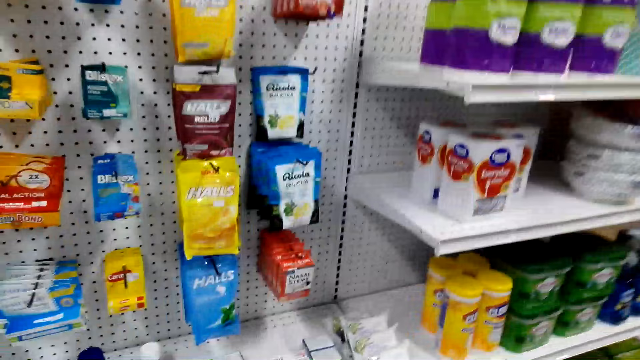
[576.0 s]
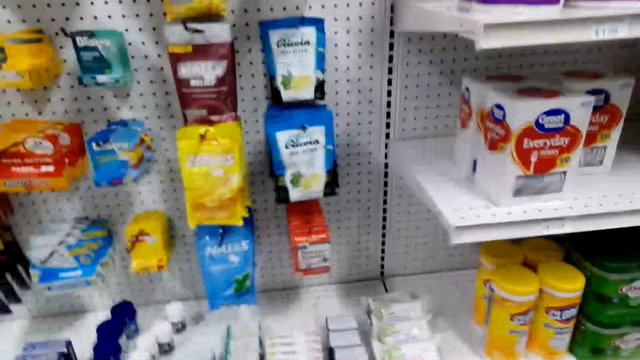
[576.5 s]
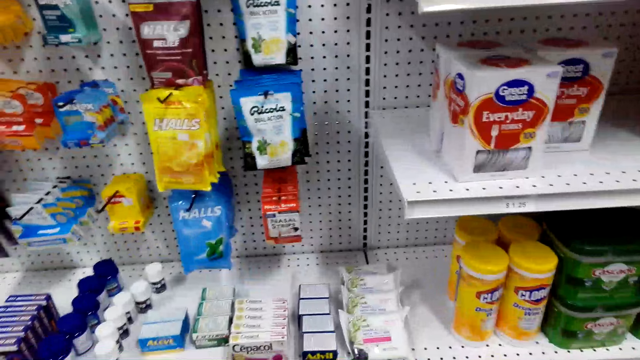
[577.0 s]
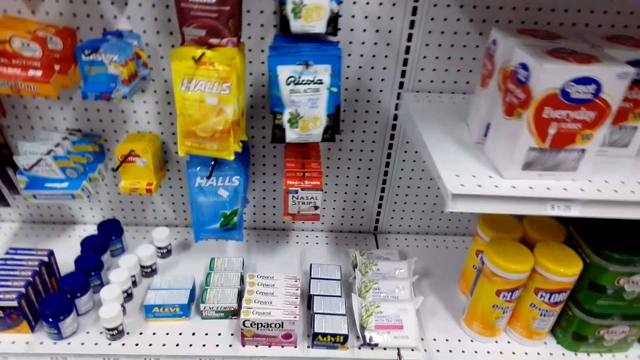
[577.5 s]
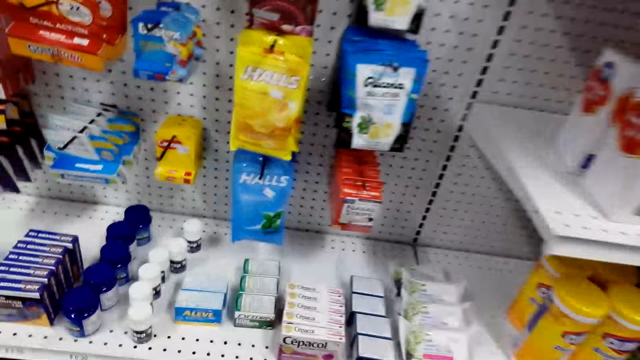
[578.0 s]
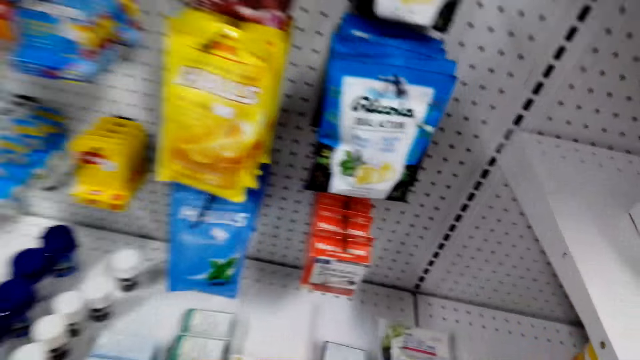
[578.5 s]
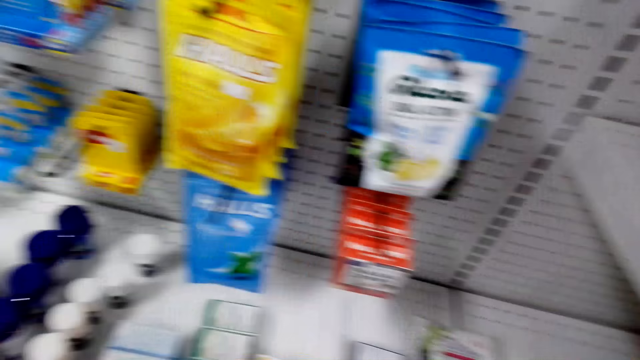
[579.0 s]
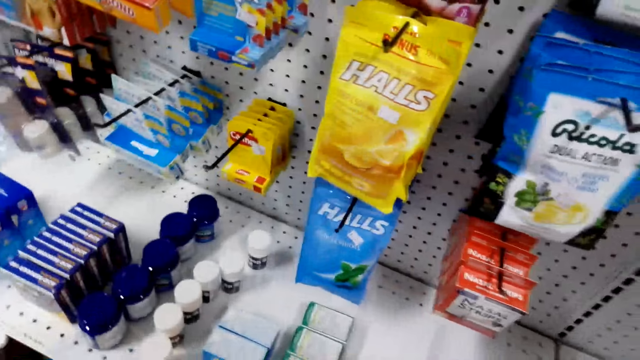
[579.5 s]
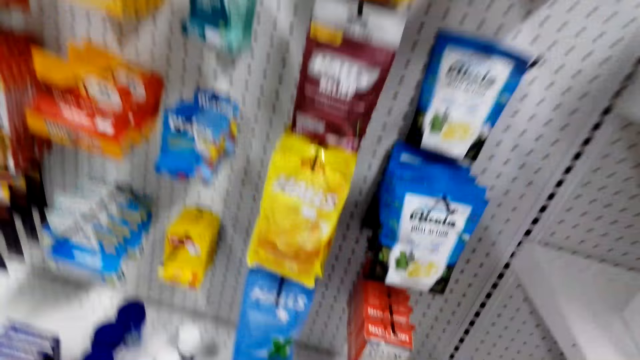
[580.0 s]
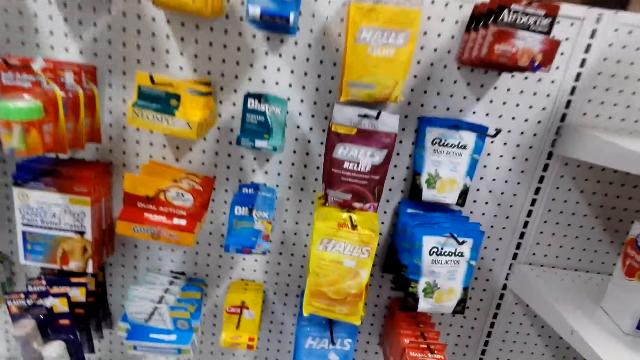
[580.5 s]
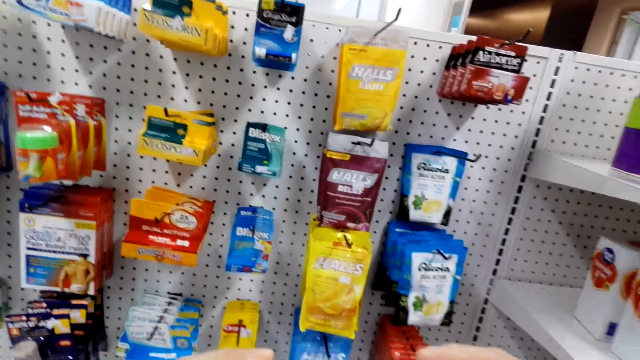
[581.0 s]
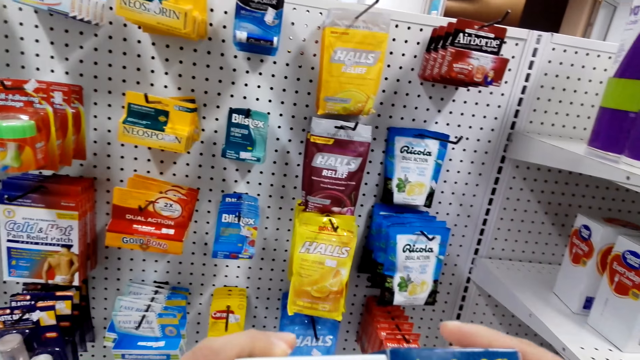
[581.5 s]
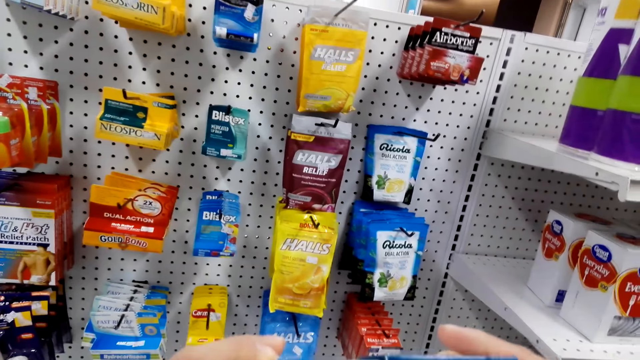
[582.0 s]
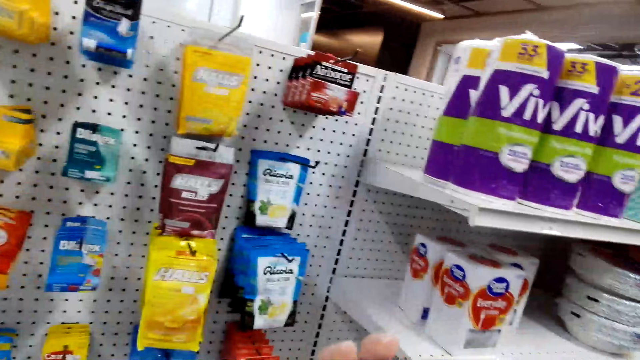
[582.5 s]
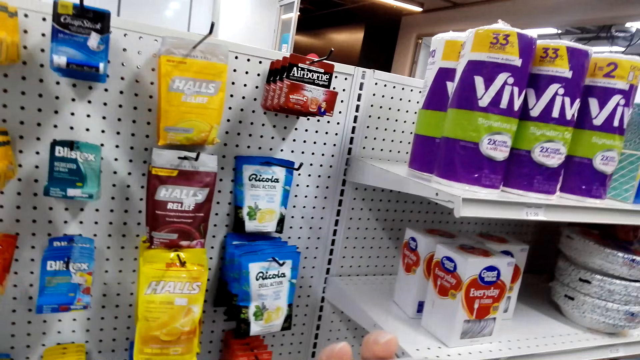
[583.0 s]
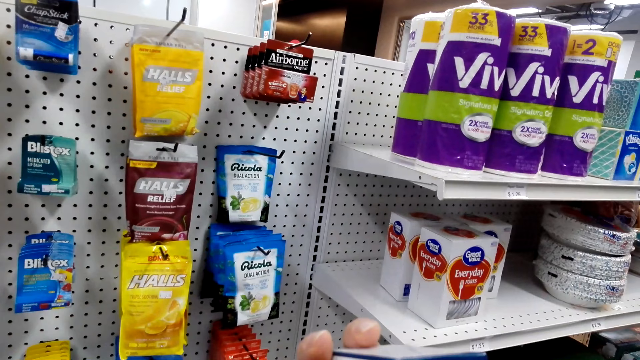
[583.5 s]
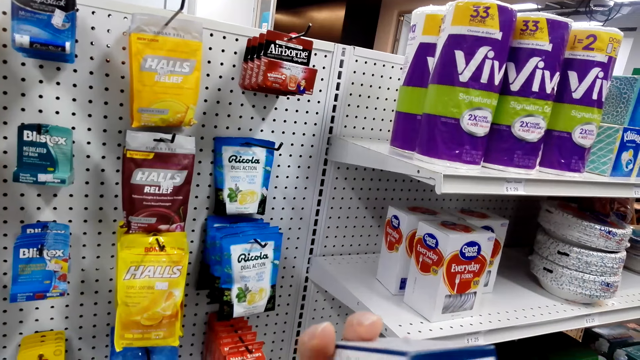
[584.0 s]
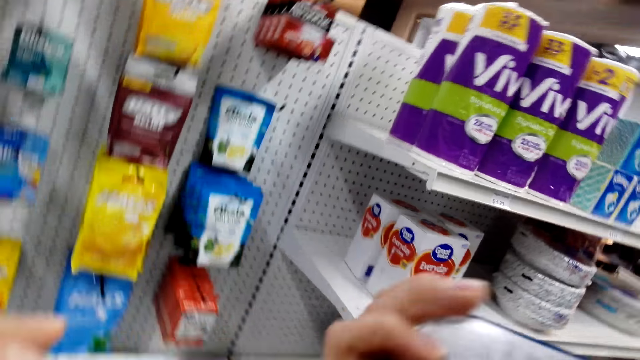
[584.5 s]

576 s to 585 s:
The camera wearer puts the medication in the trolley.

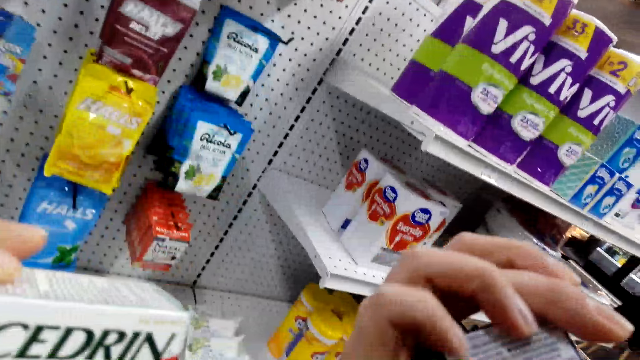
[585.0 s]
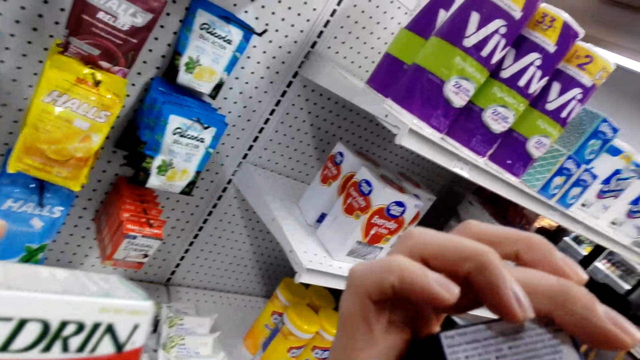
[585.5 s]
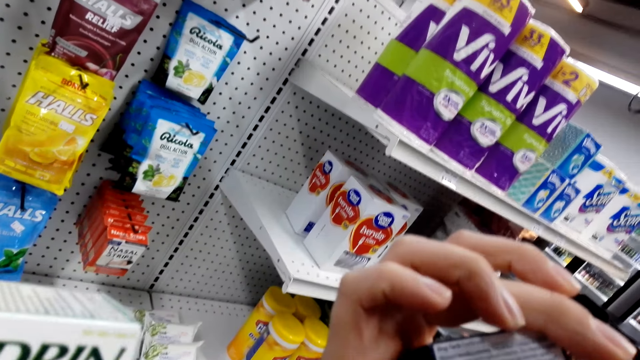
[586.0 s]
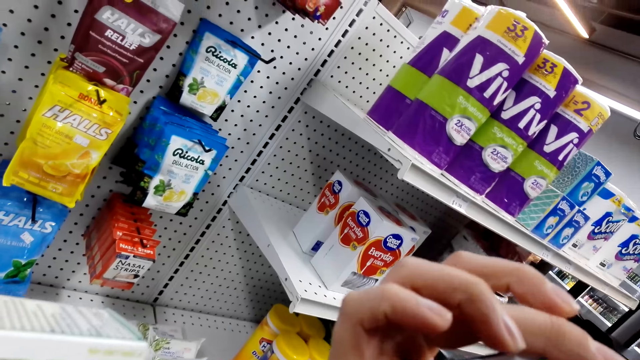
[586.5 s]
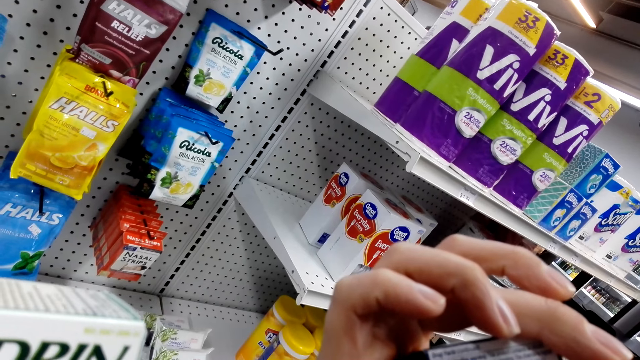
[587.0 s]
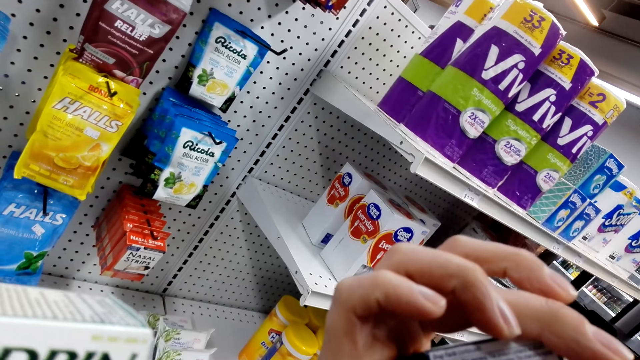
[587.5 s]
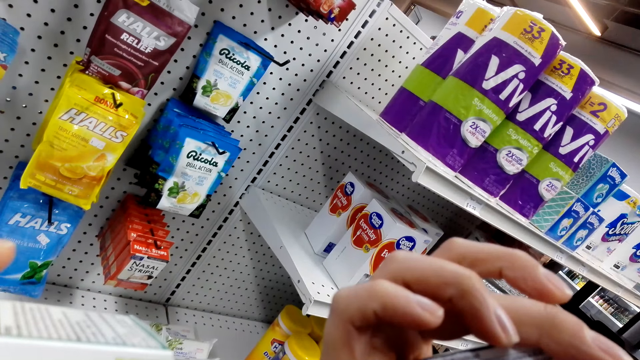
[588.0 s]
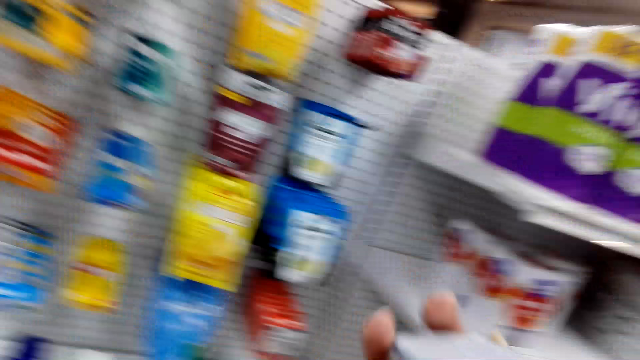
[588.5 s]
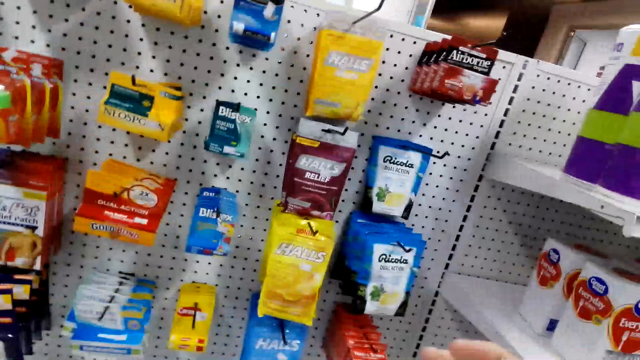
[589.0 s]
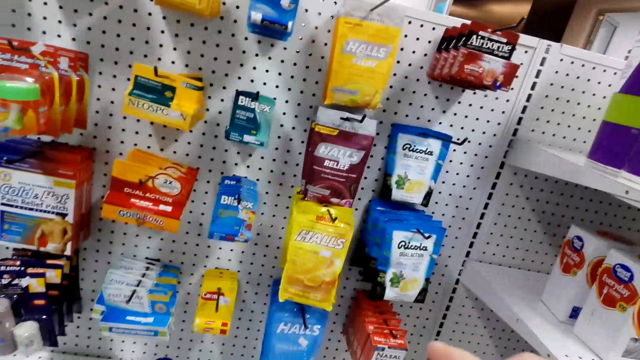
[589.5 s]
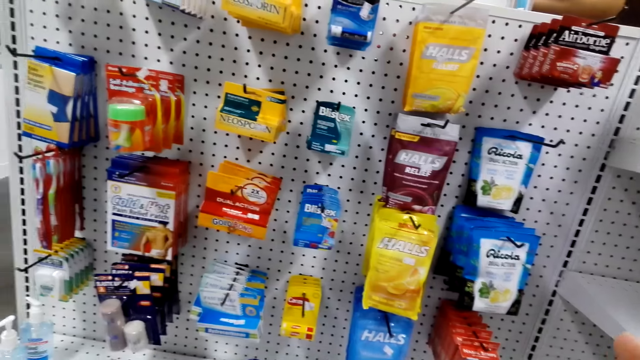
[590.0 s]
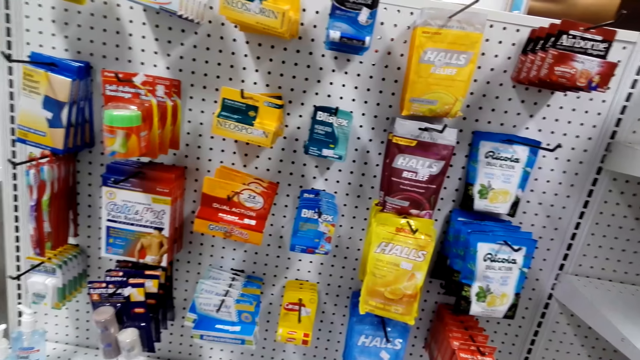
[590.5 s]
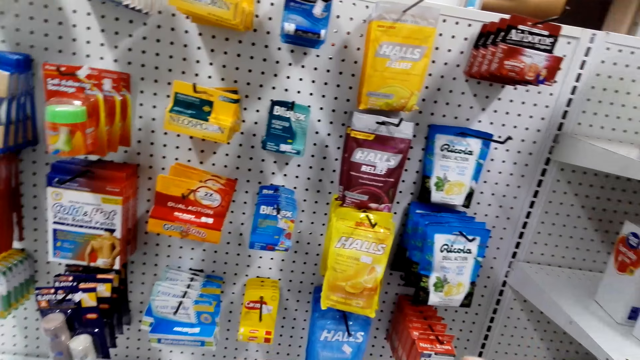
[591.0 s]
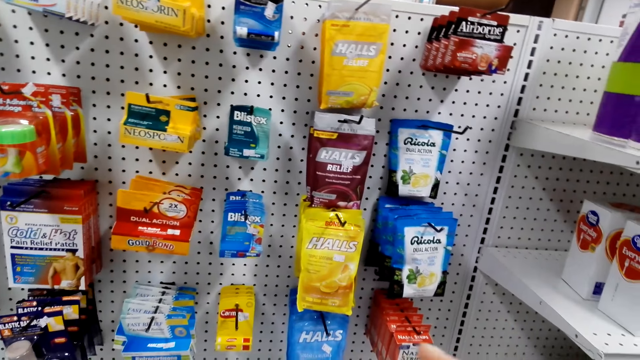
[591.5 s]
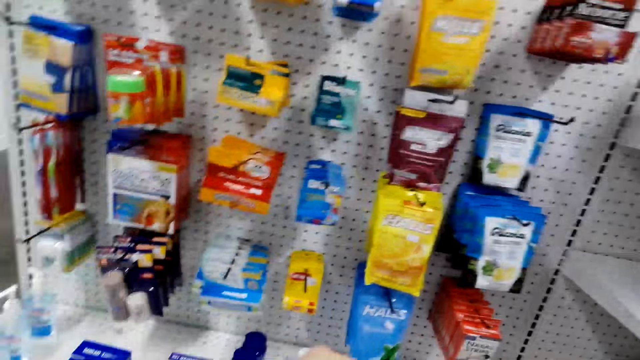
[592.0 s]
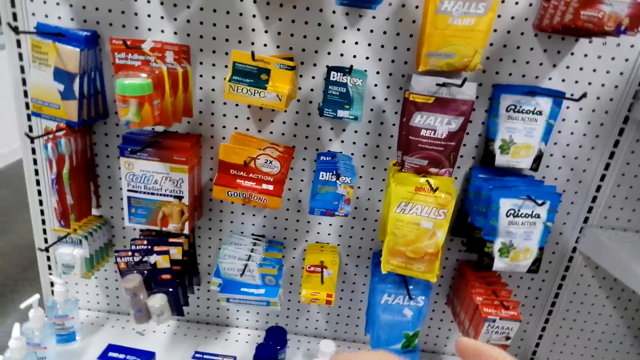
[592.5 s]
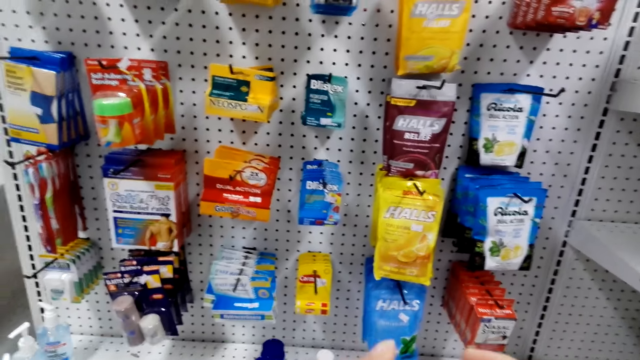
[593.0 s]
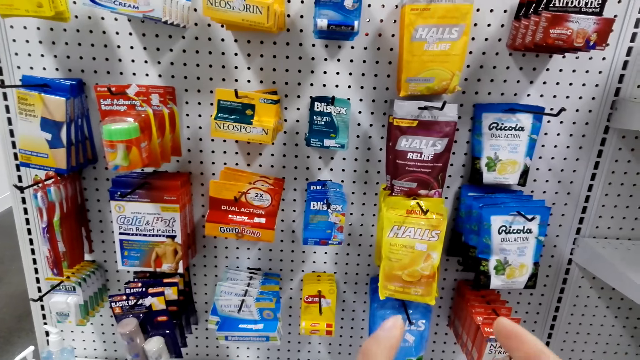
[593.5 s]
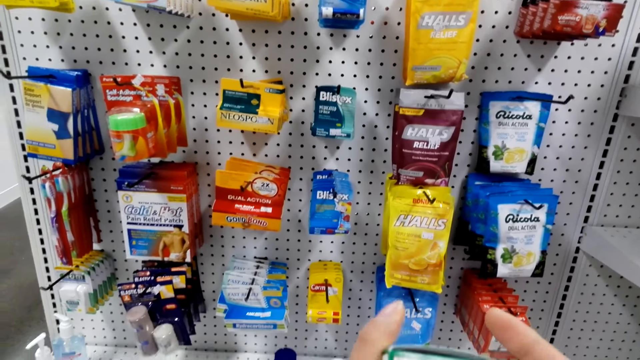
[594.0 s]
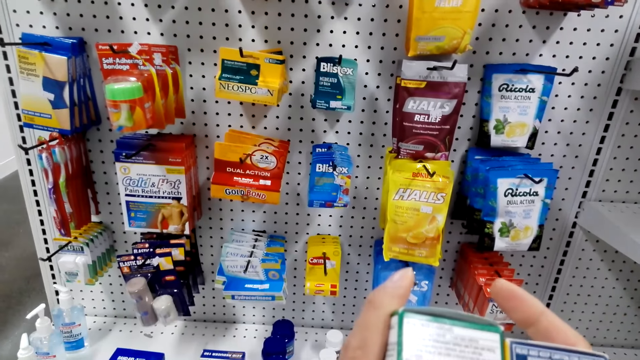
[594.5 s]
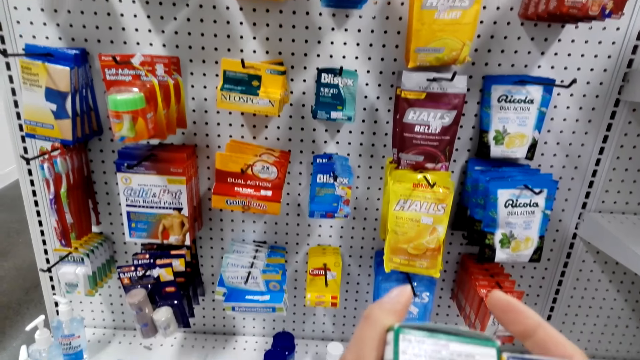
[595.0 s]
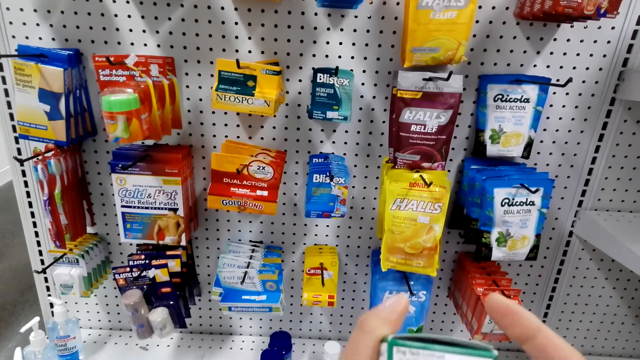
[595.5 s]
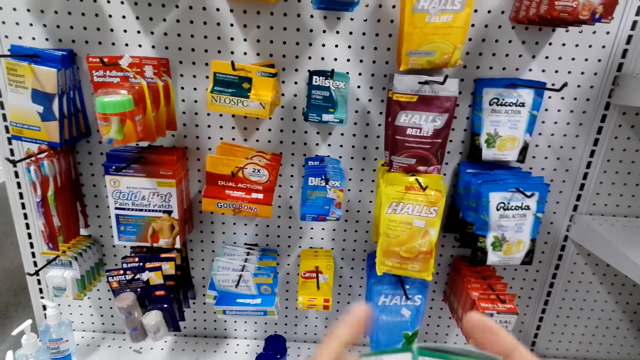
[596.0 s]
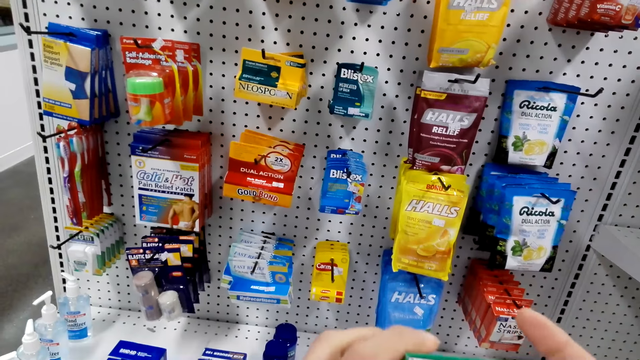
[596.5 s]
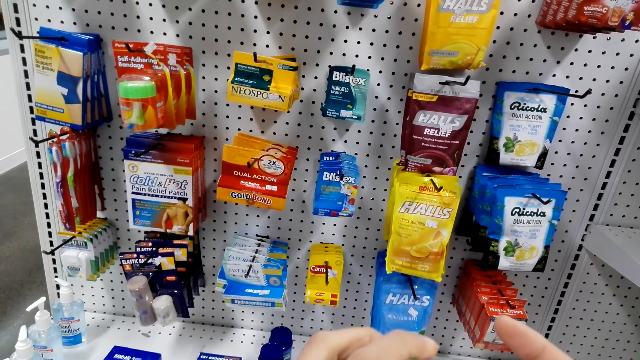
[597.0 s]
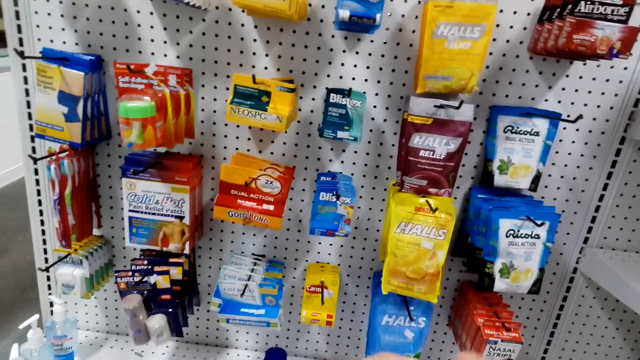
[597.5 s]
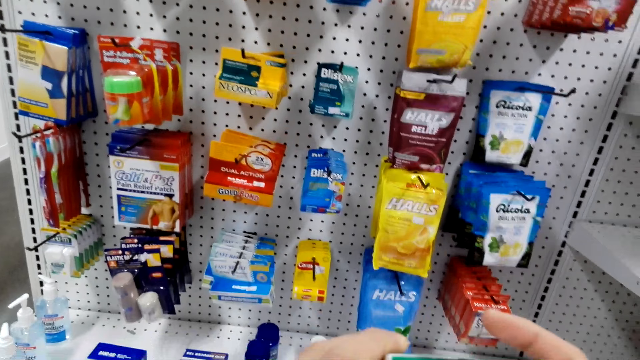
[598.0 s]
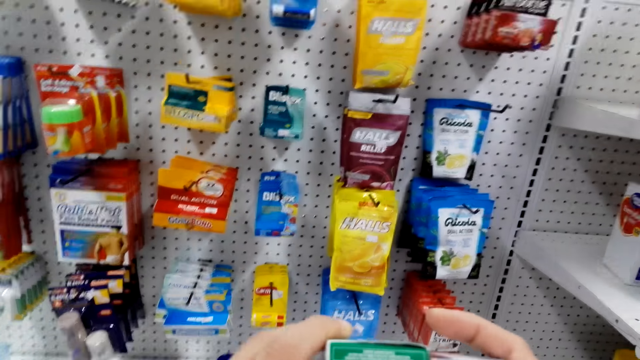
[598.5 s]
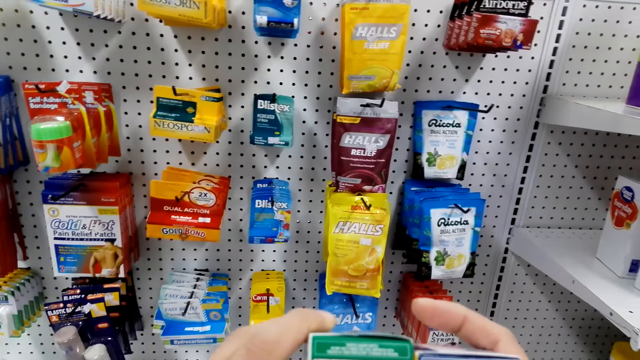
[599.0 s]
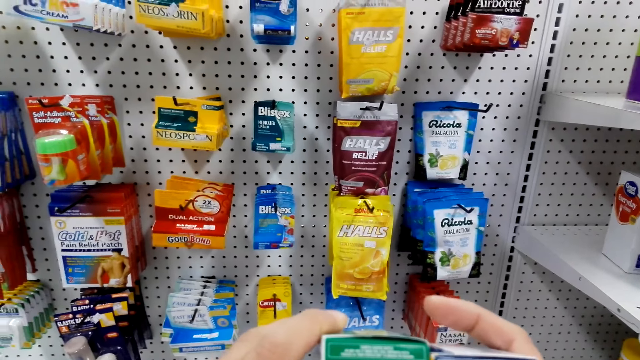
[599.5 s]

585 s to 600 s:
The camera wearer holds something. They compare some medication. They compare two medicines.
